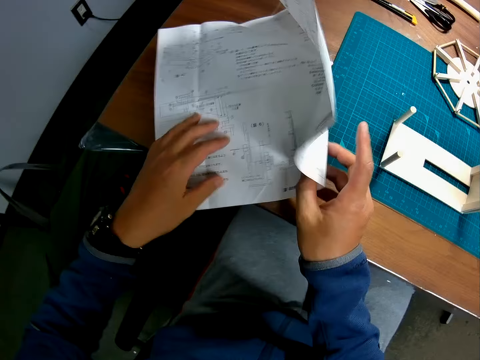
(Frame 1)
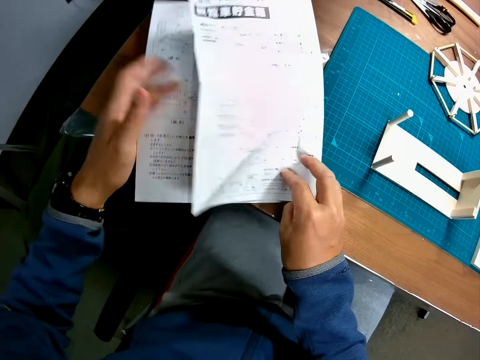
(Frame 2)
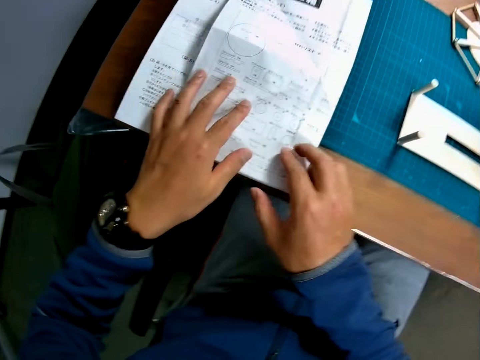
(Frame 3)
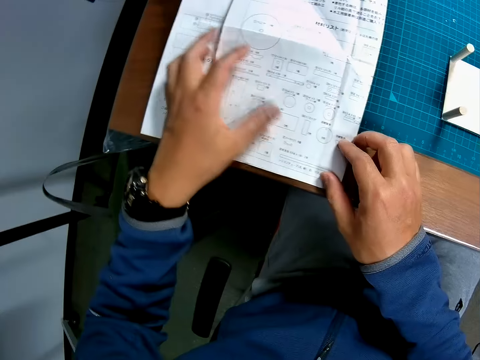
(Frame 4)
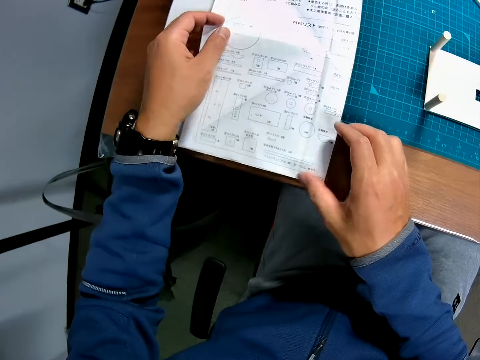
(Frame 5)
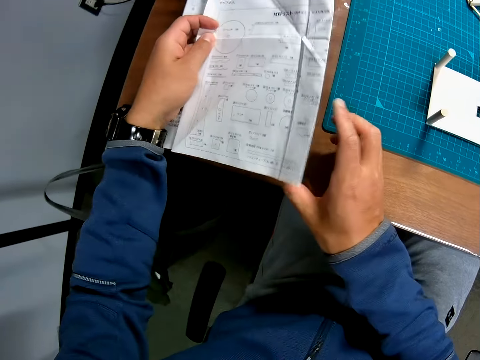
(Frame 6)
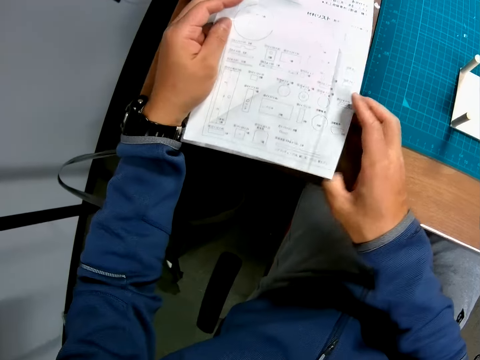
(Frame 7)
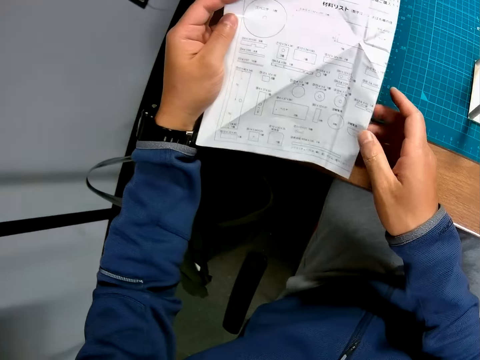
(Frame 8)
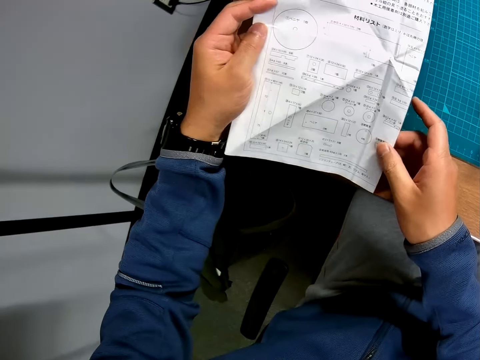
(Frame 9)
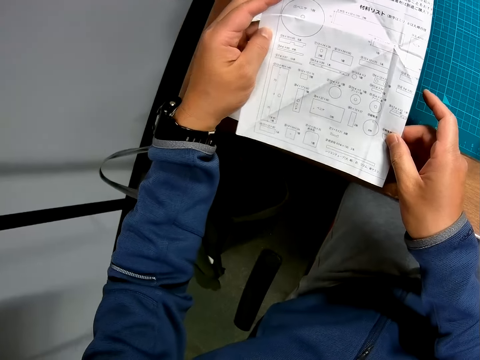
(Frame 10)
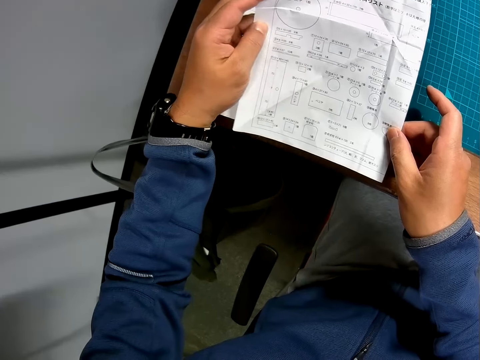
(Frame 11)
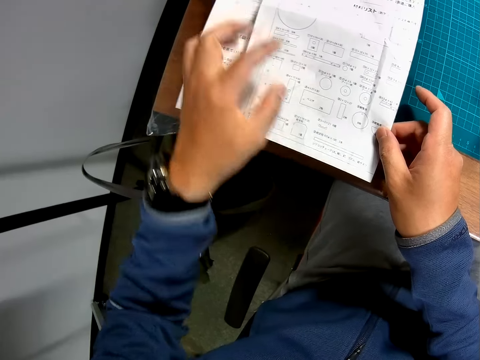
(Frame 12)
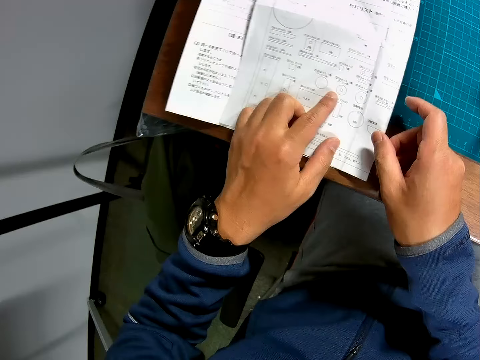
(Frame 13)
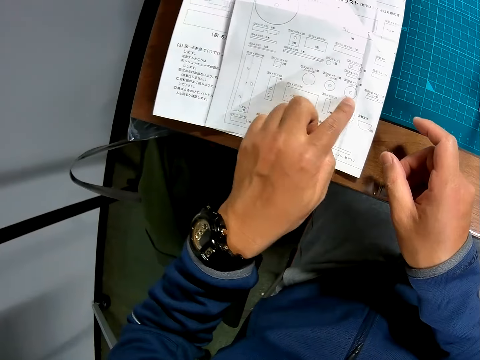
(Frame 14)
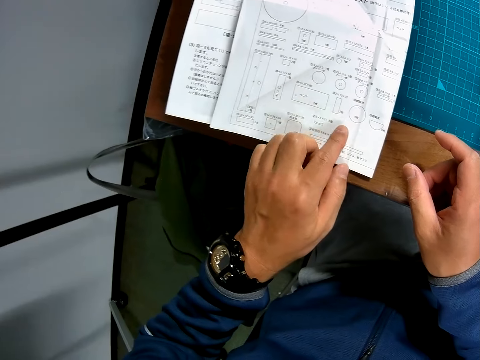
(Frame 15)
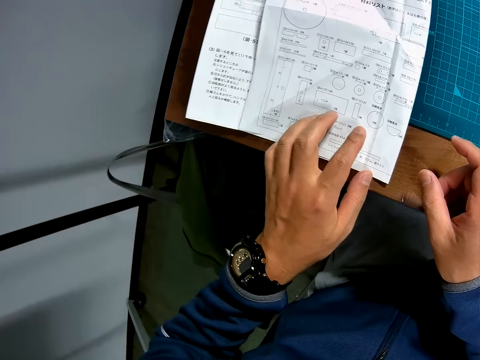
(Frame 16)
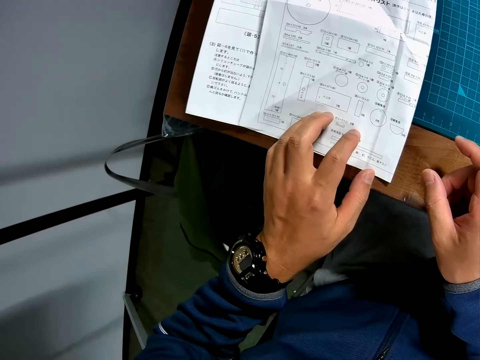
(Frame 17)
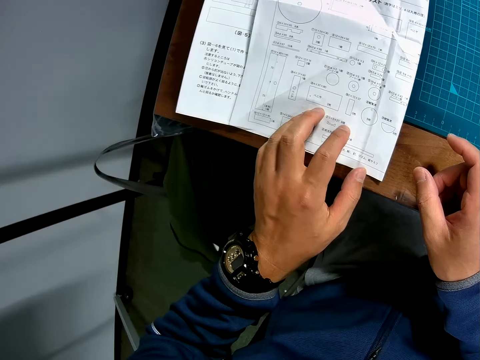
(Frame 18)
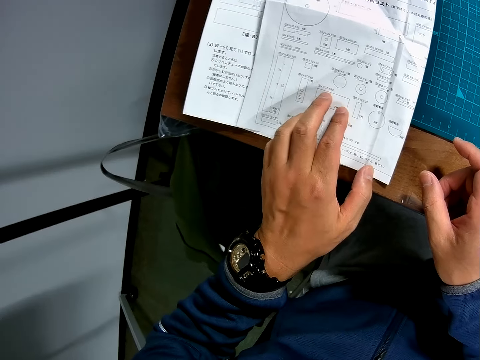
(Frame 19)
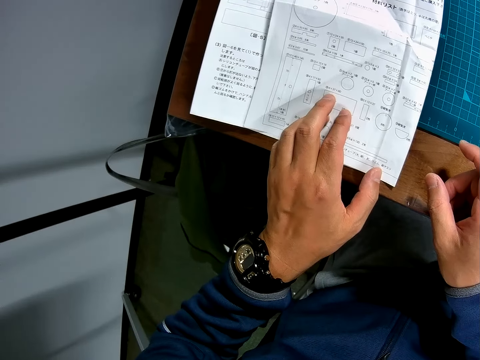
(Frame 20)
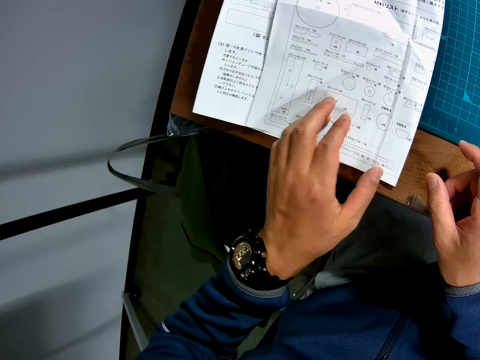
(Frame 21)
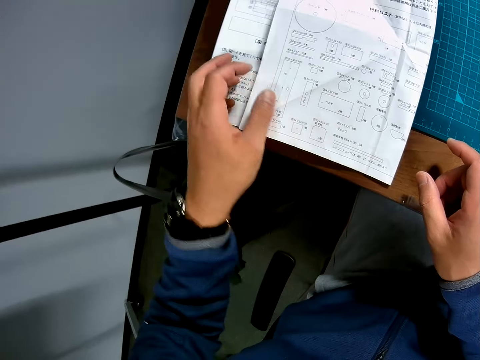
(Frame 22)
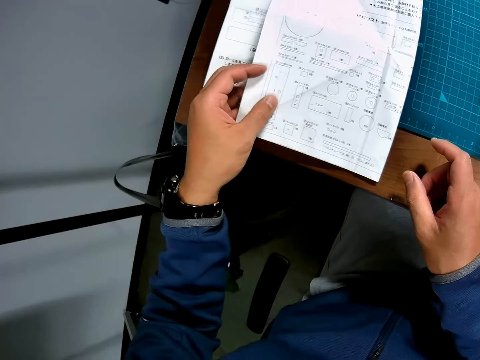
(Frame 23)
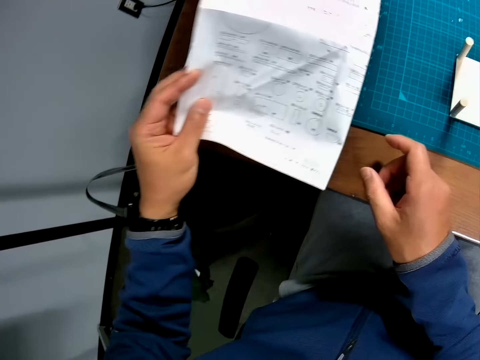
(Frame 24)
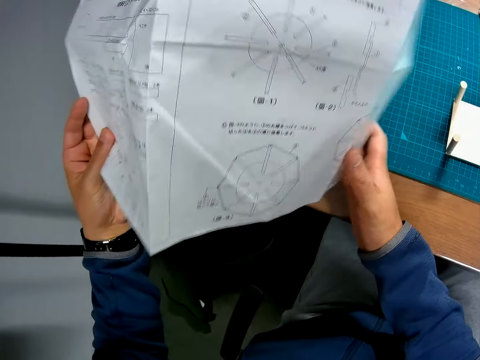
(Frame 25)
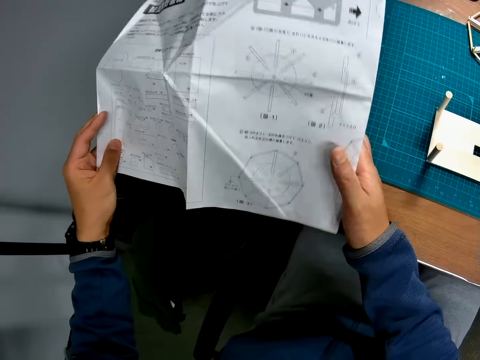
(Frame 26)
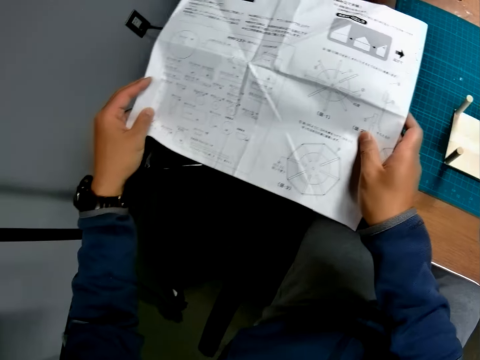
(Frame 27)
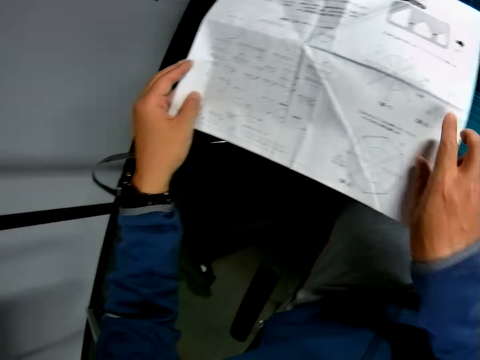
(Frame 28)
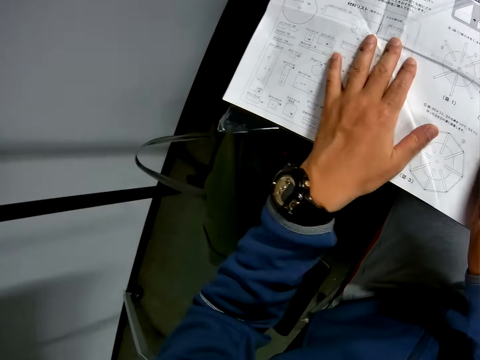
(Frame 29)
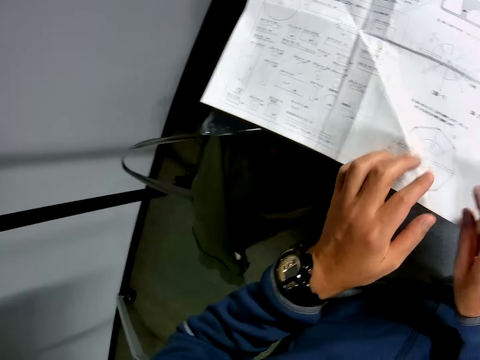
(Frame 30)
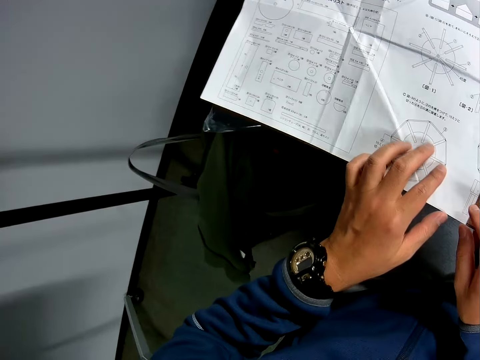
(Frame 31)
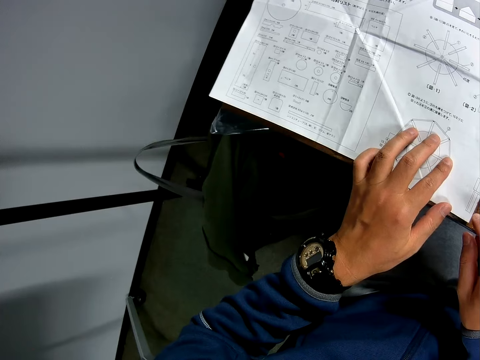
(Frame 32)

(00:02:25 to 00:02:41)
The camera wearer folds a piece of manual paper on a table with his left hand. He holds the manual paper with a hand. He looks at the manual paper on the table. He holds the manual paper with a hand. He unfolds the manual paper with his left hand. He holds the manual paper with a hand.

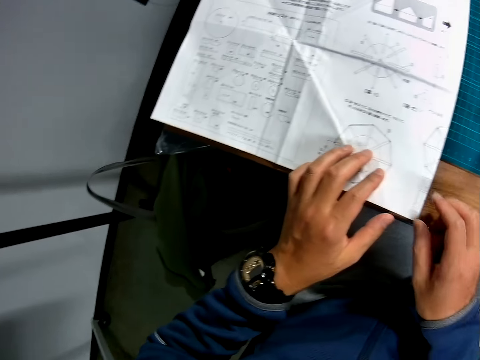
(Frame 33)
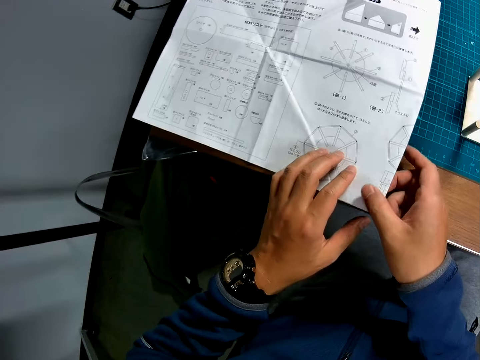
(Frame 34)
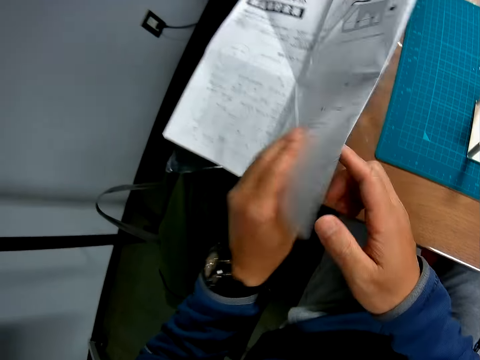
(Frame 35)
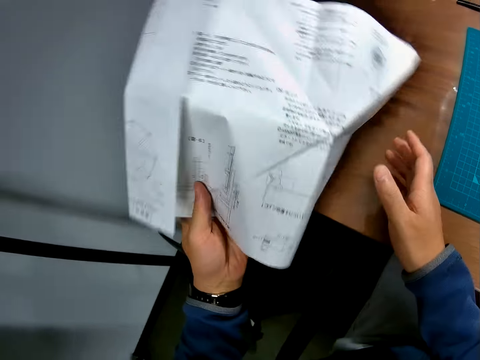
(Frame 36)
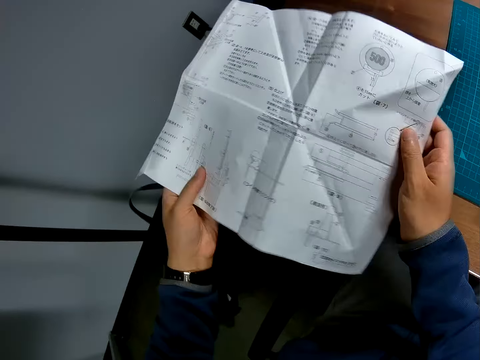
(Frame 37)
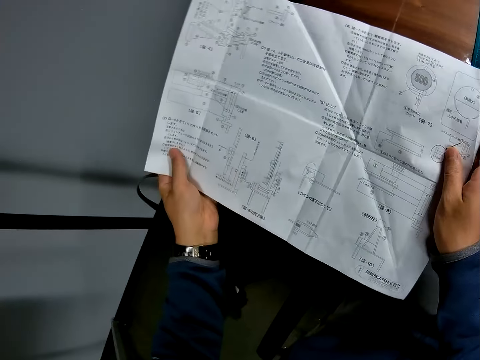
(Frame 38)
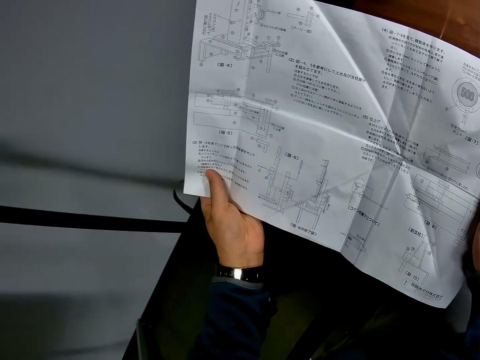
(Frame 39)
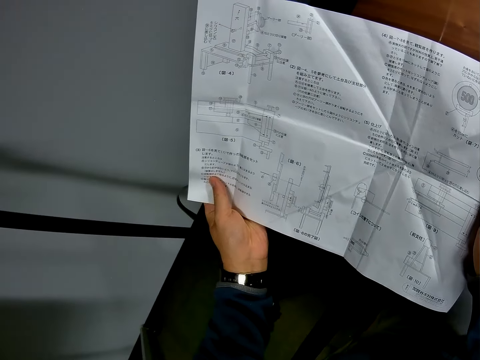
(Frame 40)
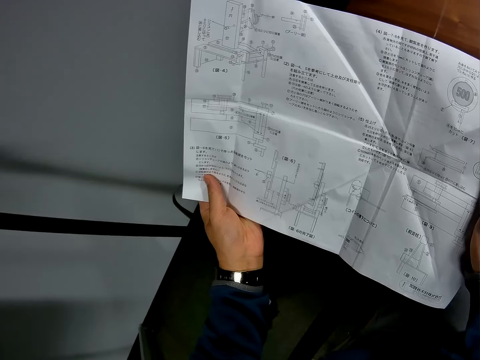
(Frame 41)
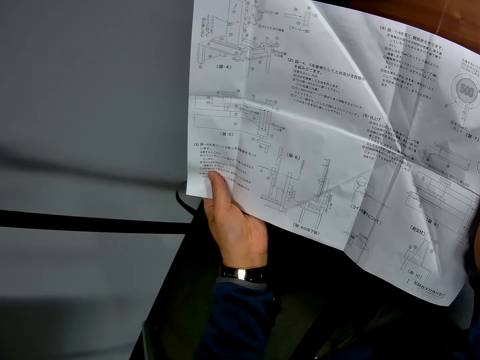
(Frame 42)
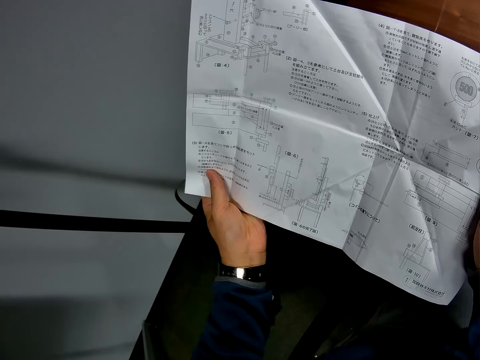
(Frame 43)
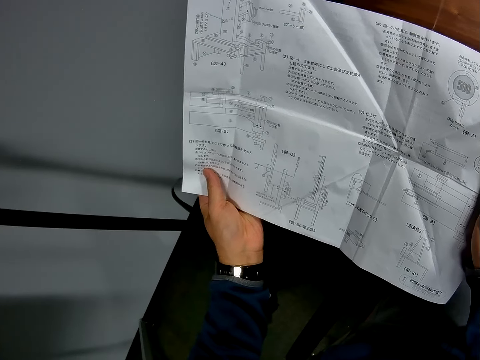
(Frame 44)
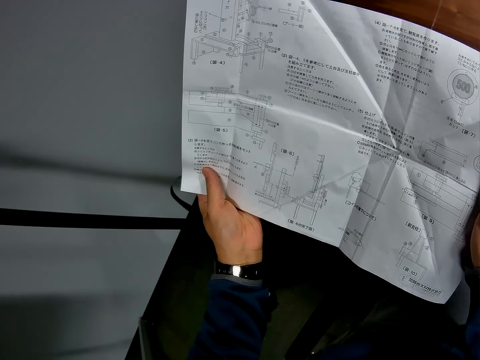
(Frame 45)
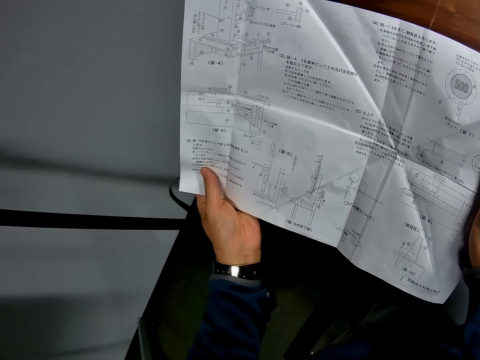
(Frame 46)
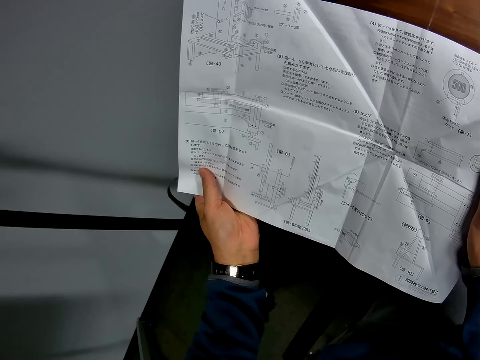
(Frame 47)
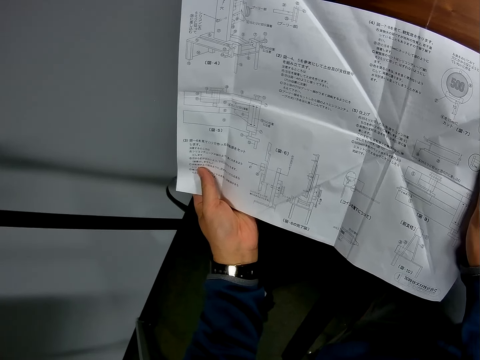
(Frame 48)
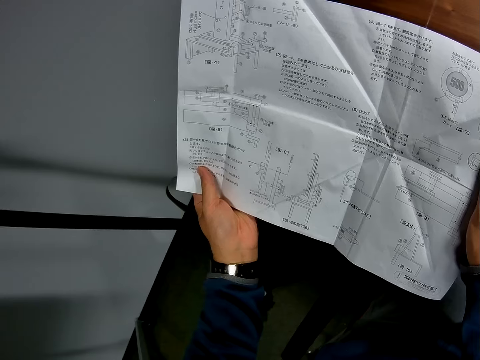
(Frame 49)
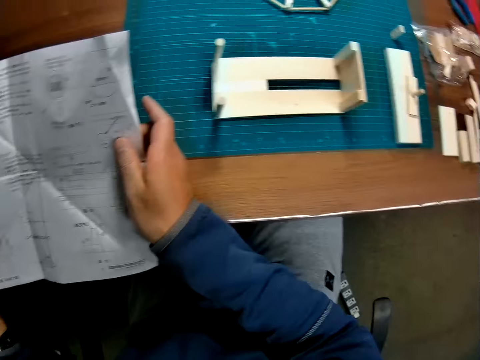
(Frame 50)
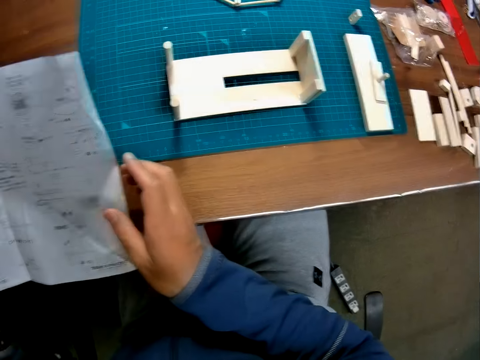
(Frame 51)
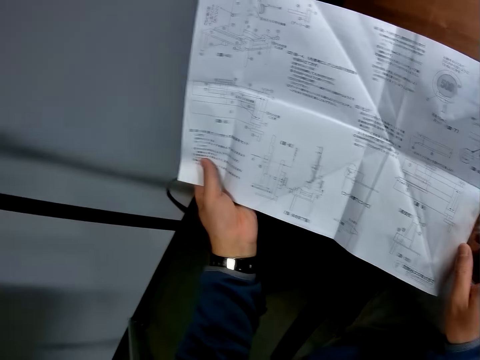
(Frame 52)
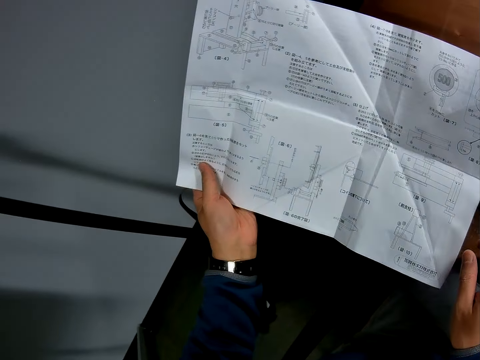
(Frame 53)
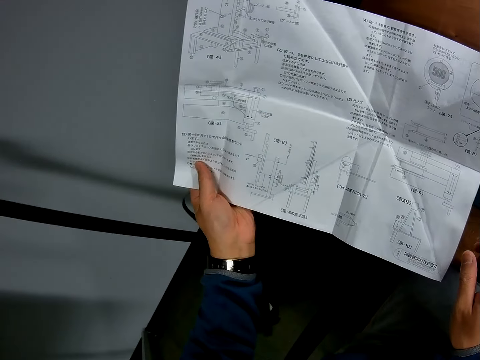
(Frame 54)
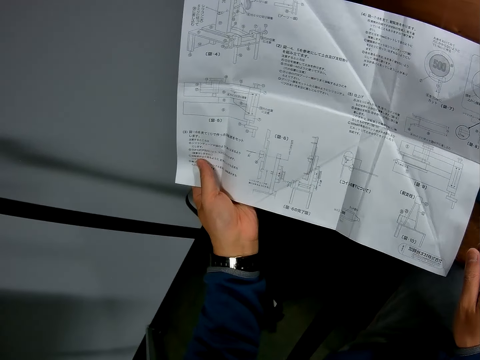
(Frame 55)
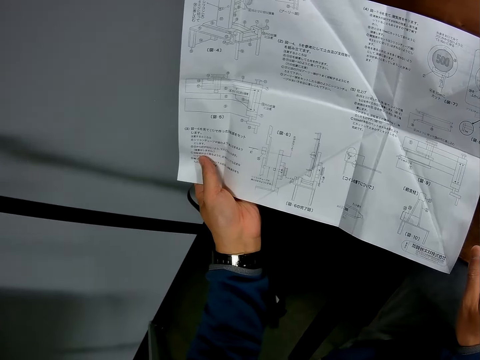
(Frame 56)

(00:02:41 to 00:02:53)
The camera wearer looks at a piece of manual paper on a table. He turns over the manual paper with his hands. He looks at the manual paper on the table. He looks around the table. He looks at the manual paper on the table.
